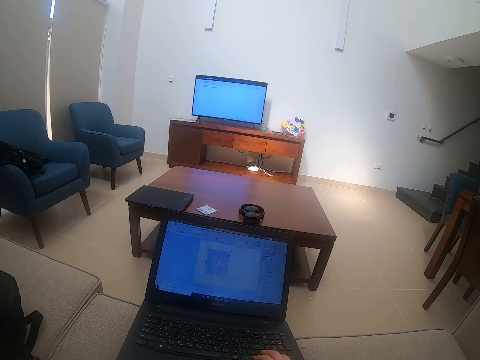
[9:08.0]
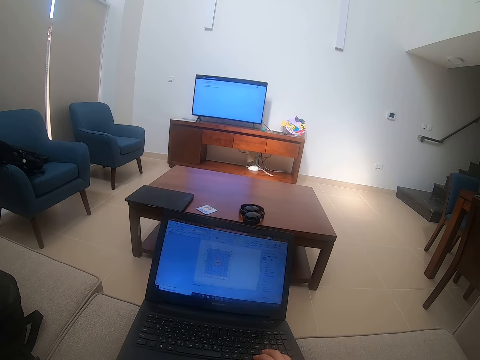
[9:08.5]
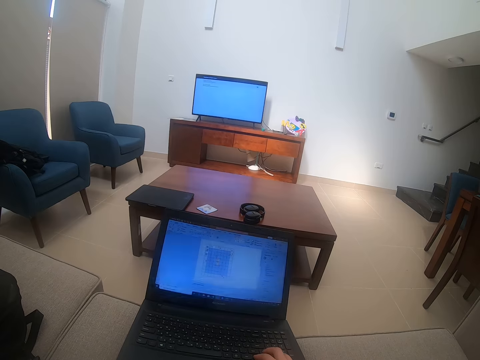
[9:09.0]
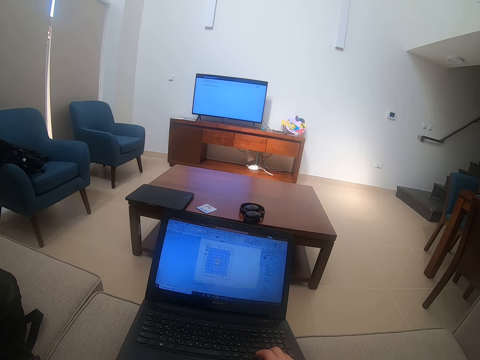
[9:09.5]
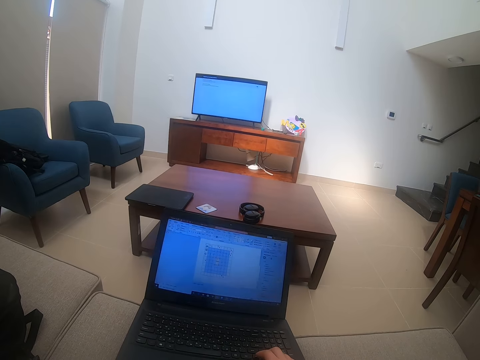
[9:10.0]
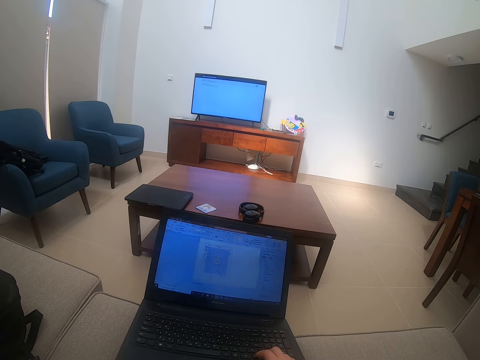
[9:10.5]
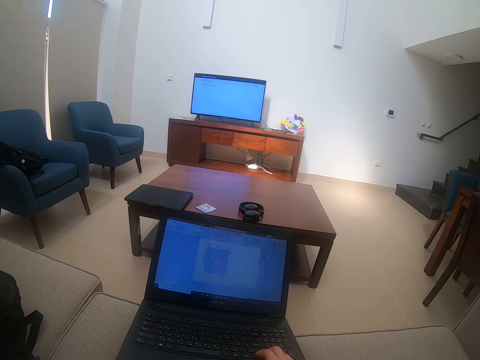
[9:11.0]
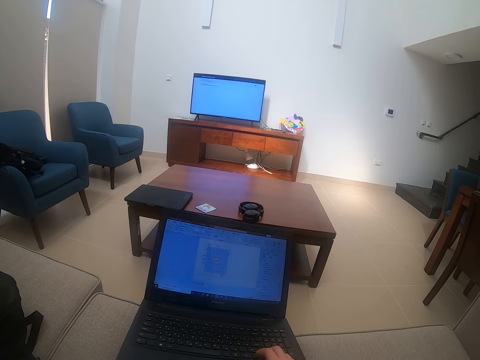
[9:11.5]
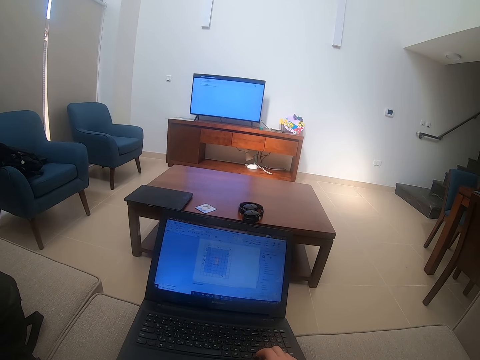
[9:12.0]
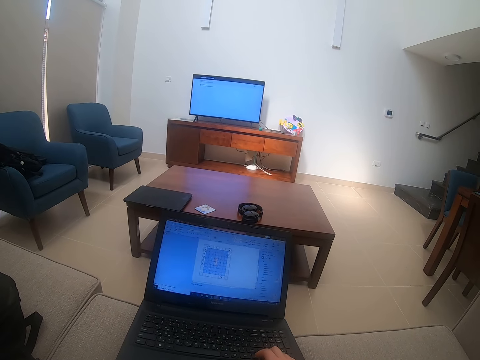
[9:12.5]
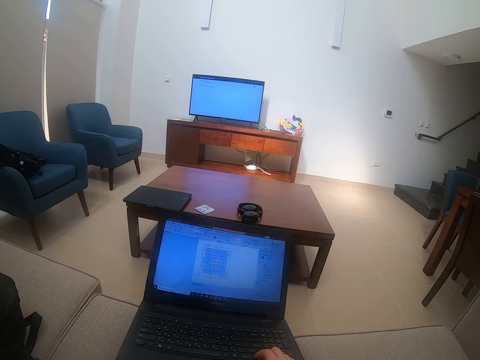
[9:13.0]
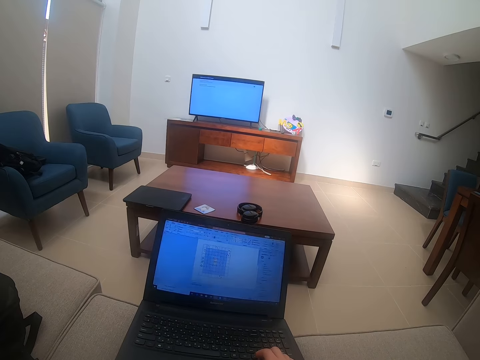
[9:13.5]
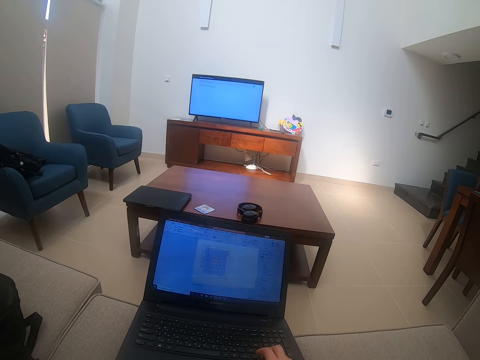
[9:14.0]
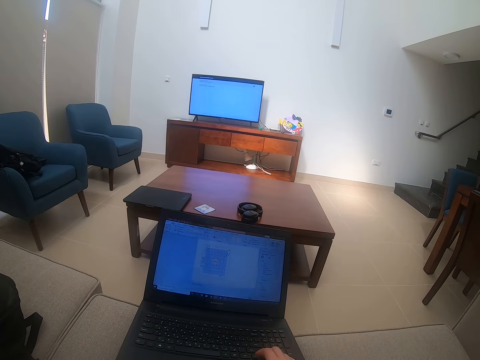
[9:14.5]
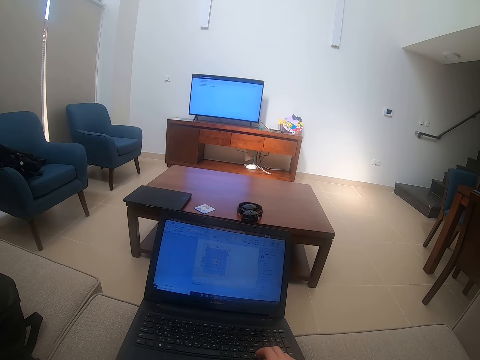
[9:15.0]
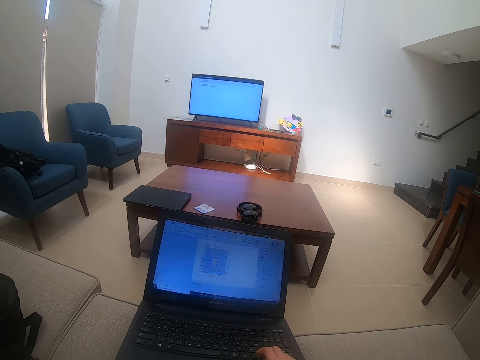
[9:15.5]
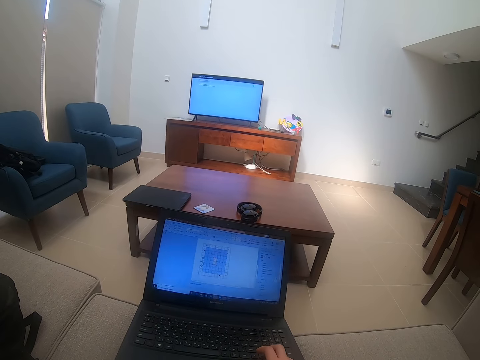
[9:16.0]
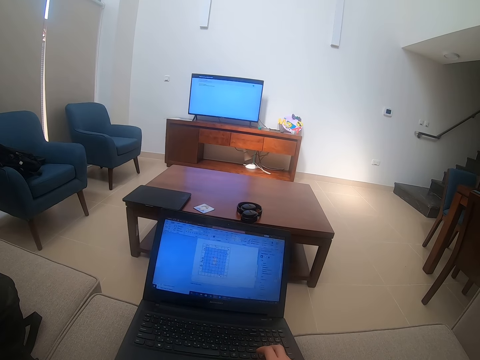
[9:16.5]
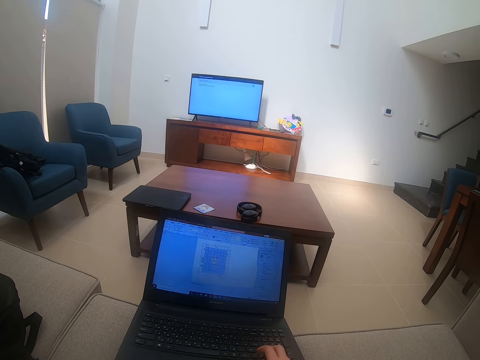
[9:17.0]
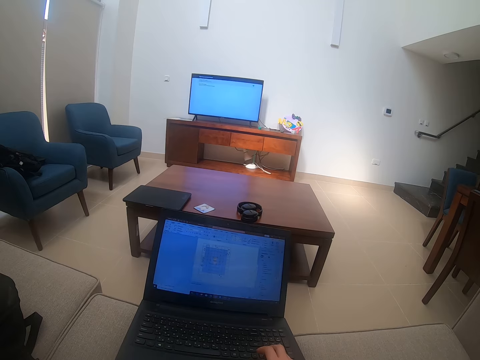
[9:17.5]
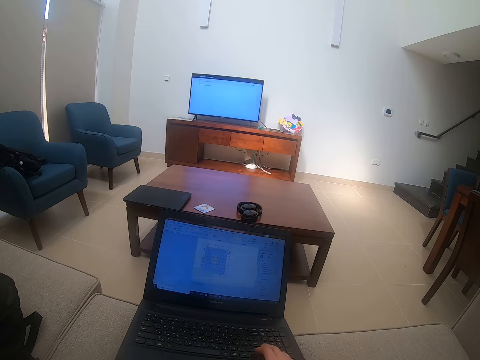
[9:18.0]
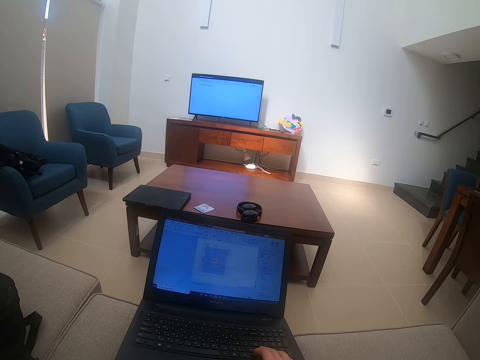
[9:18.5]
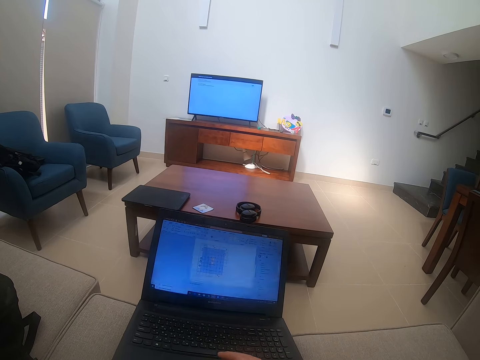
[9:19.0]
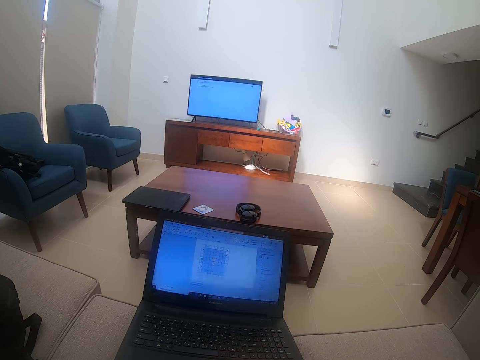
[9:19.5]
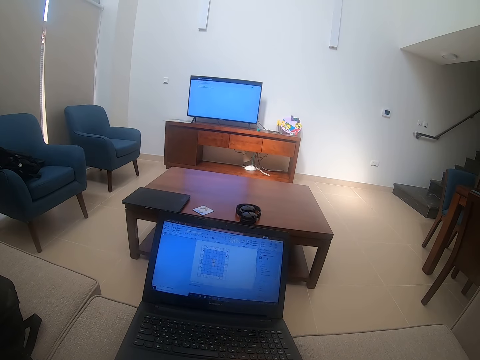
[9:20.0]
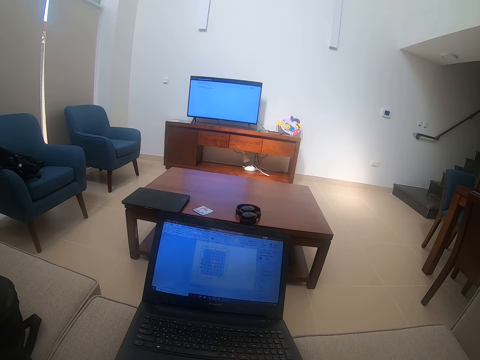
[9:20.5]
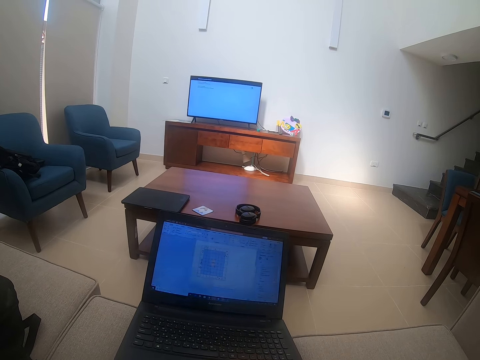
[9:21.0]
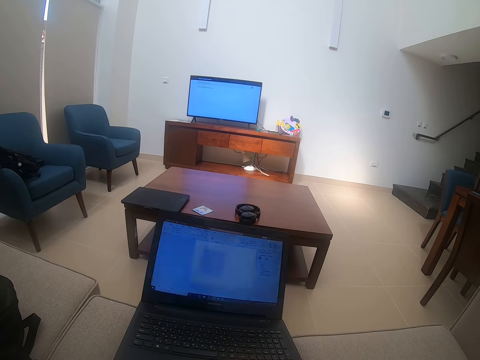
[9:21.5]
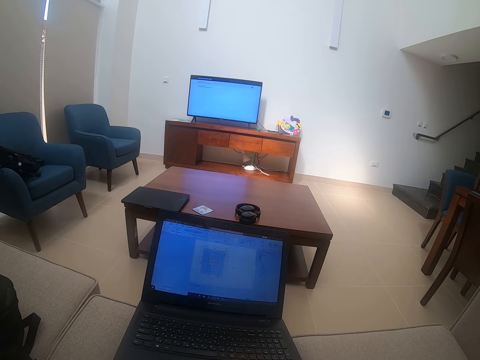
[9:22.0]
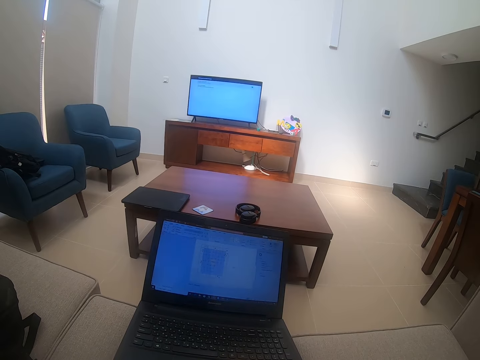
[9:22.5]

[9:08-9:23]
The camera wearer touches the laptop. They sit on a couch.

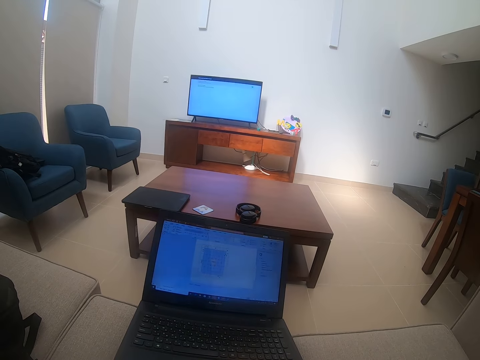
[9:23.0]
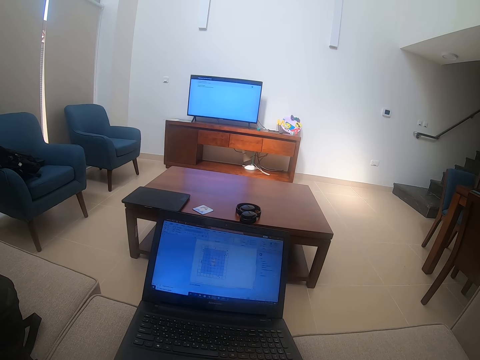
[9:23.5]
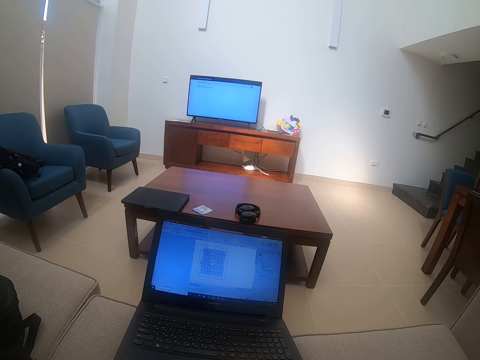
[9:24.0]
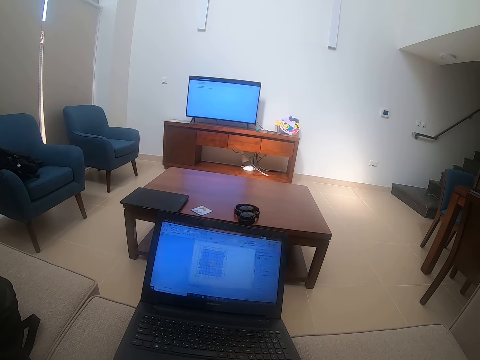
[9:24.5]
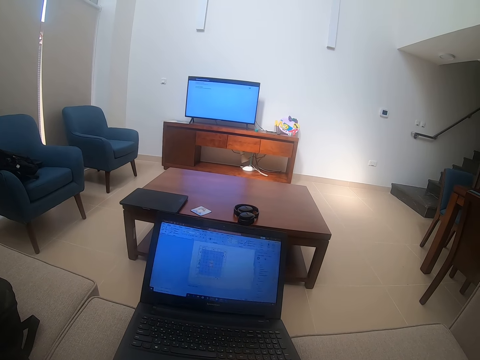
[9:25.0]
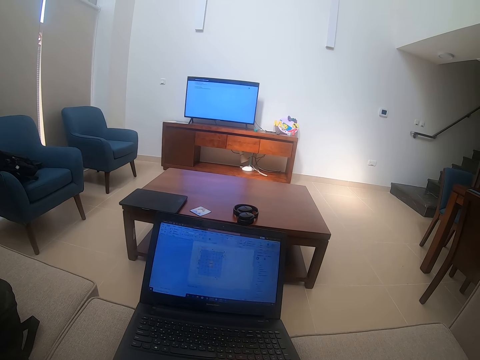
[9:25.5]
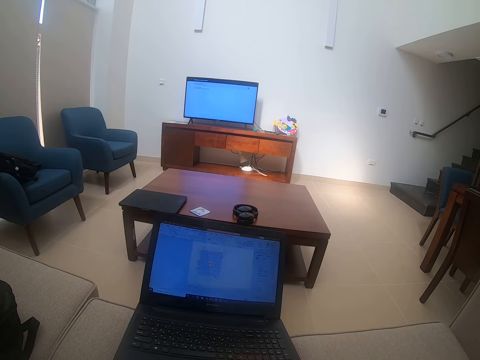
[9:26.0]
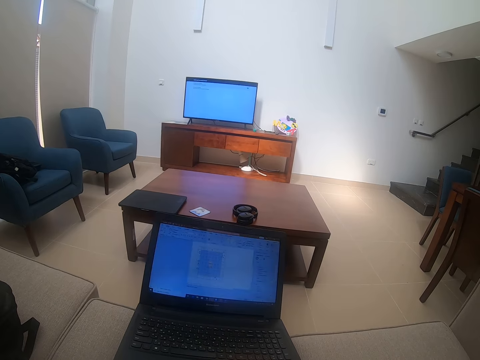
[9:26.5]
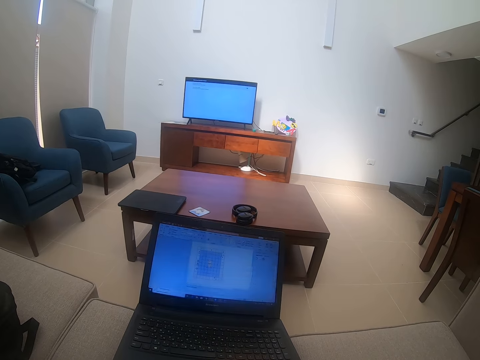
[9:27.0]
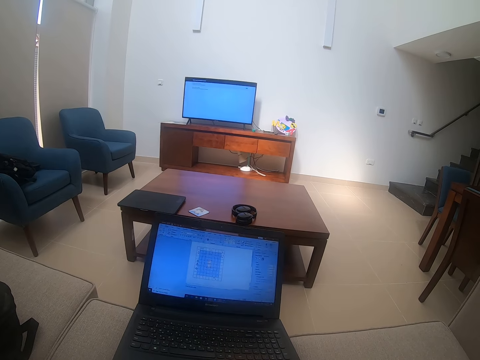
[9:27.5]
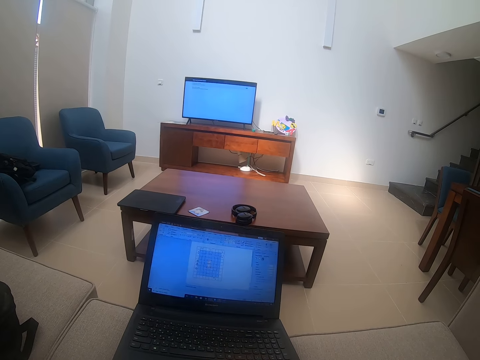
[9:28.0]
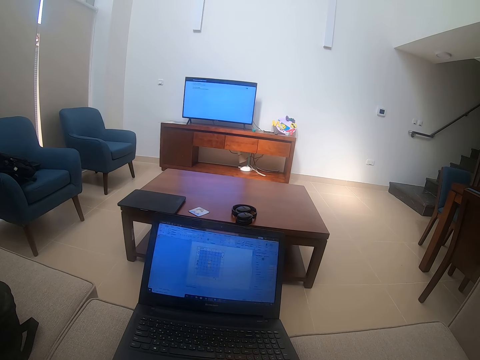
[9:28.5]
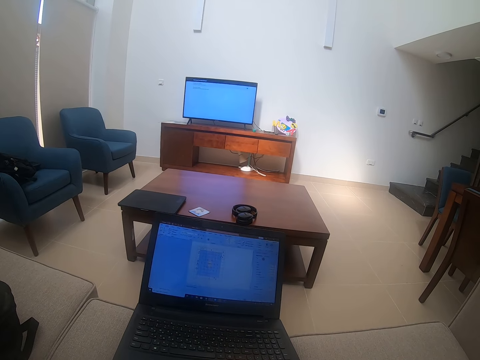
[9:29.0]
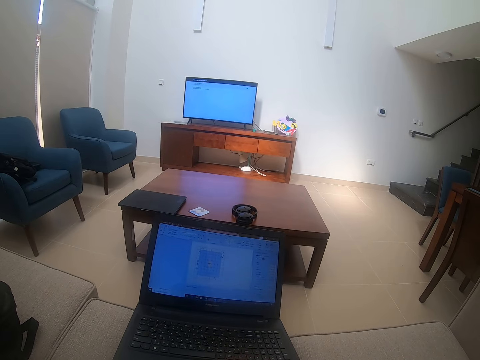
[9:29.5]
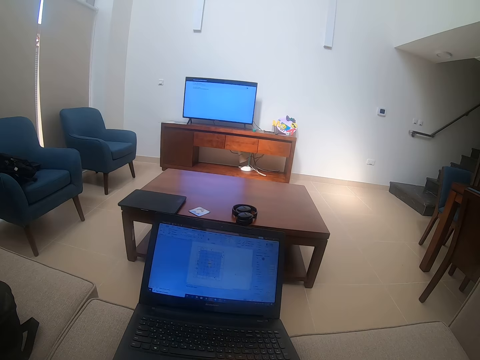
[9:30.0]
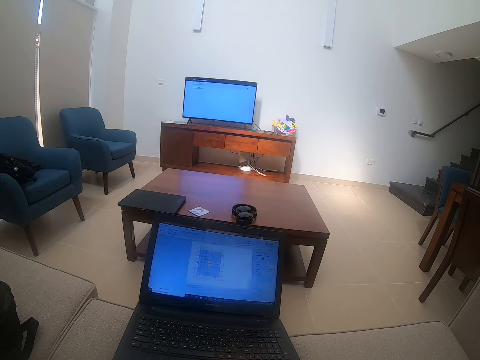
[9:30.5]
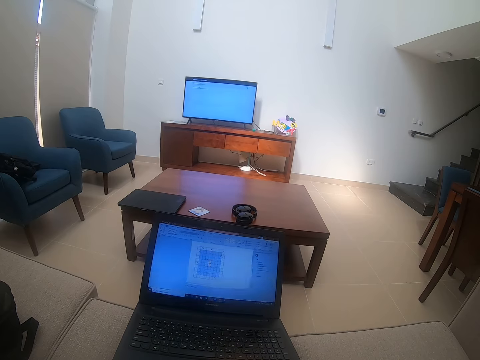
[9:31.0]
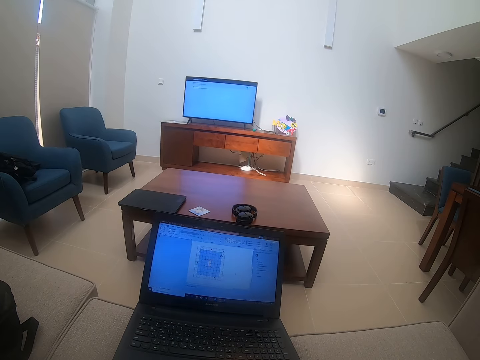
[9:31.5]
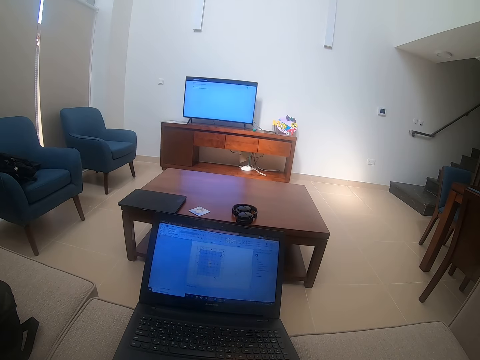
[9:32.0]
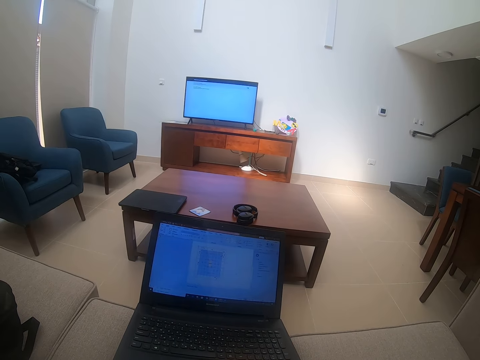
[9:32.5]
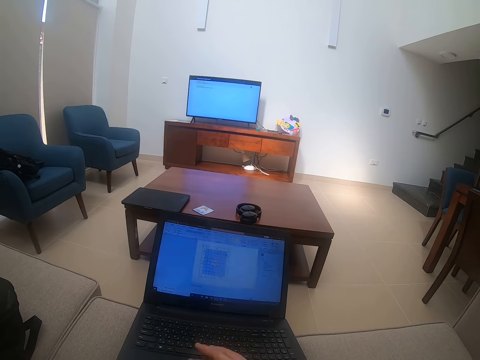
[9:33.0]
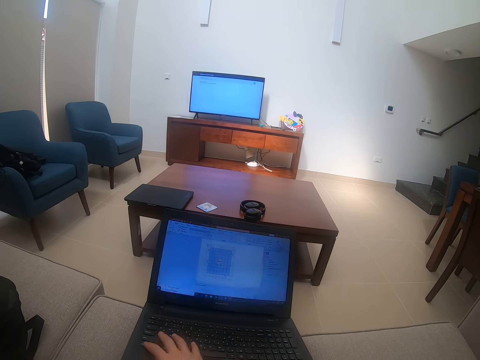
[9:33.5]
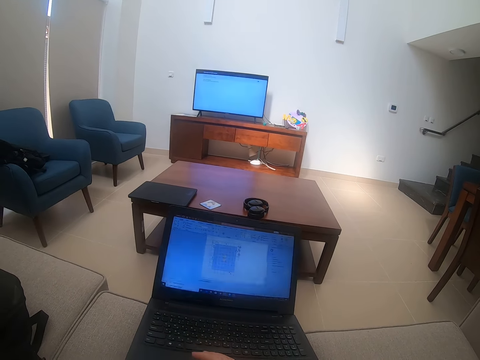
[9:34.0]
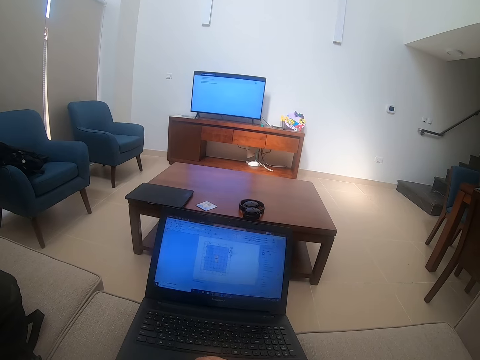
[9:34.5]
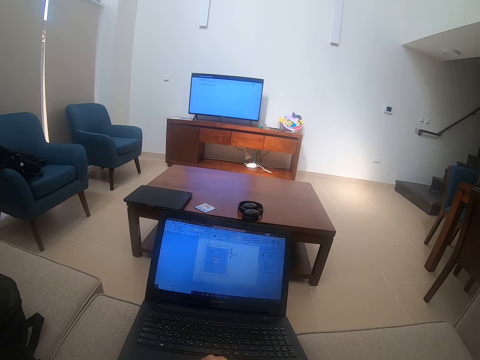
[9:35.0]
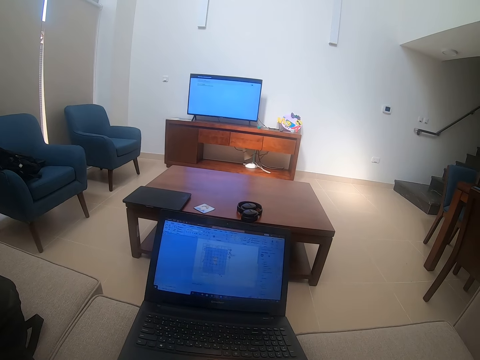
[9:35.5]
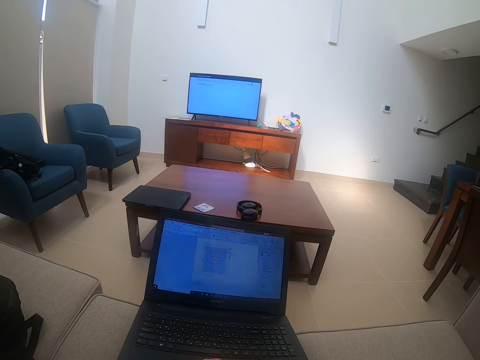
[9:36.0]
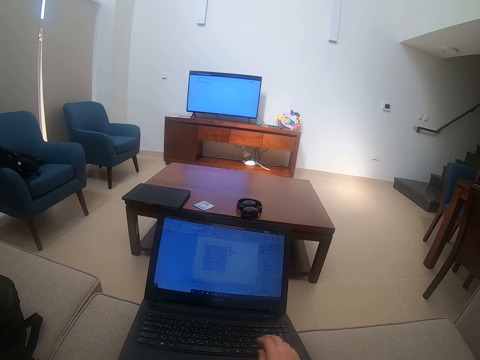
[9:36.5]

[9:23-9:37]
The camera wearer scrolls on the laptop. They watch the background.
